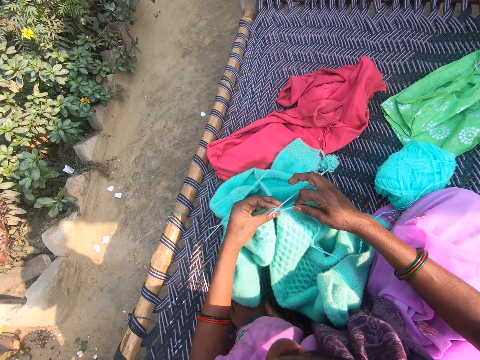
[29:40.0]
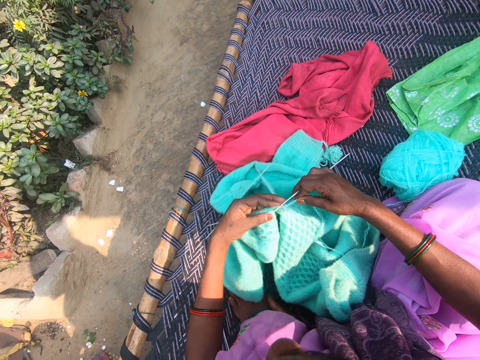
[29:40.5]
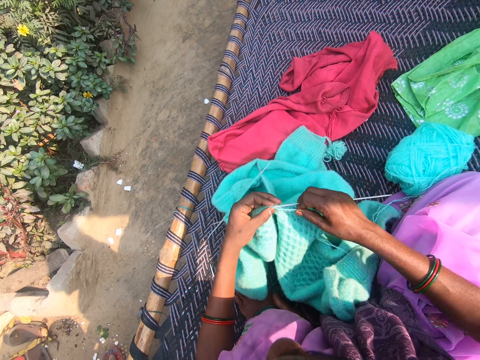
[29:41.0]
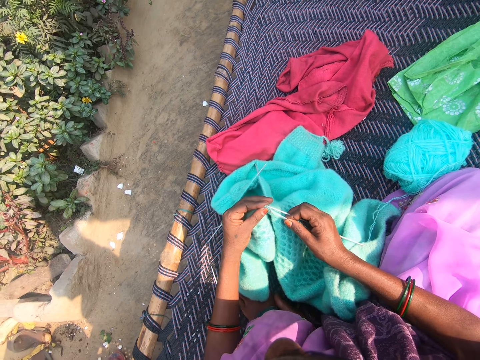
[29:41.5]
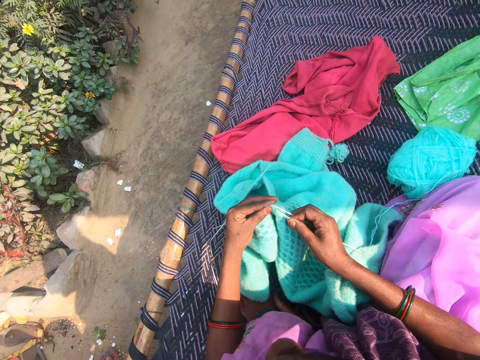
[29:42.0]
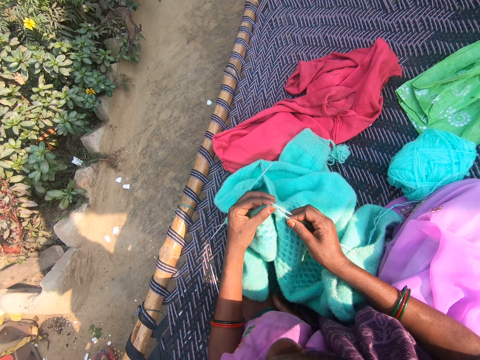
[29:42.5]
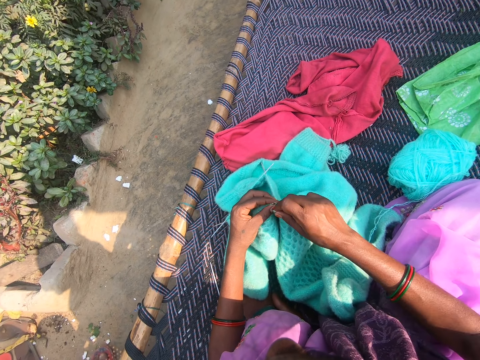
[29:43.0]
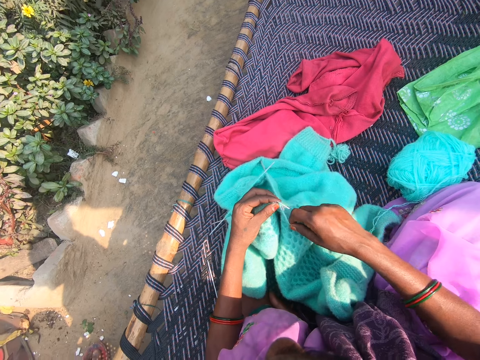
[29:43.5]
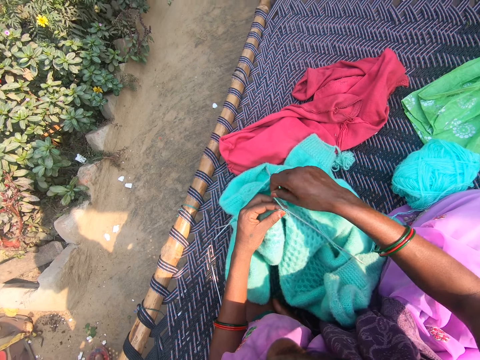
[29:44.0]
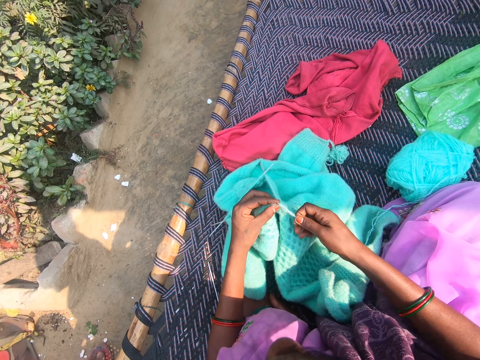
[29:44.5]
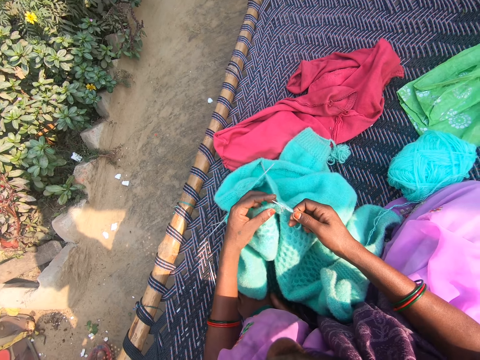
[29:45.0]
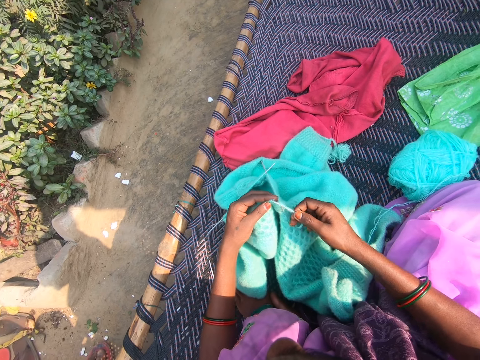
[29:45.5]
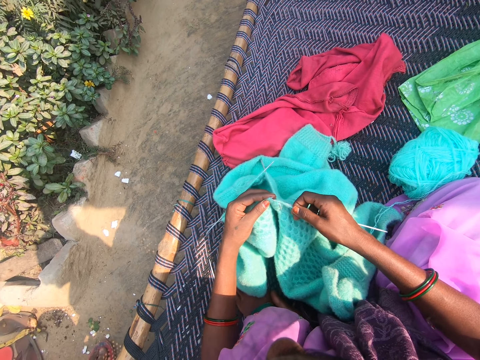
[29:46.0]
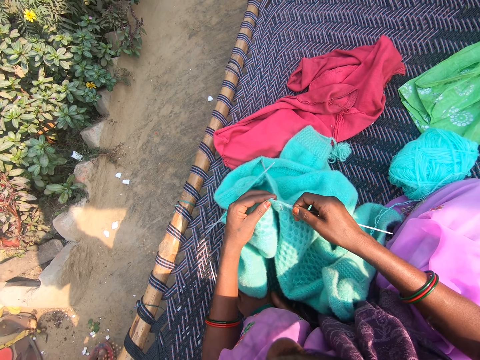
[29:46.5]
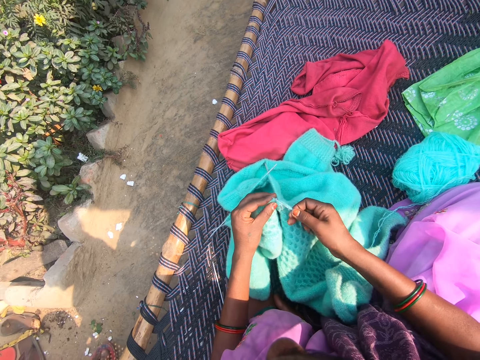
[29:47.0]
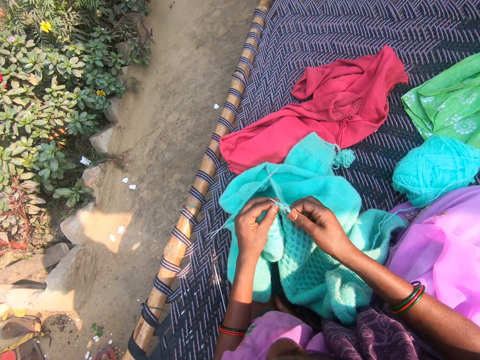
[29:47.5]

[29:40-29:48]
The camera wearer talks to a child.

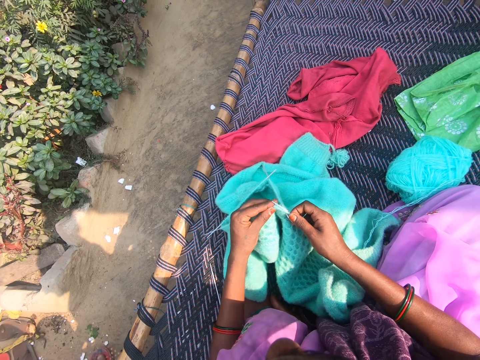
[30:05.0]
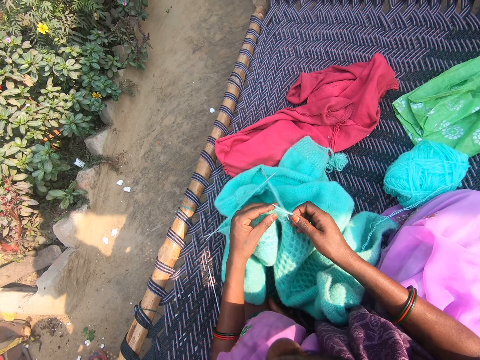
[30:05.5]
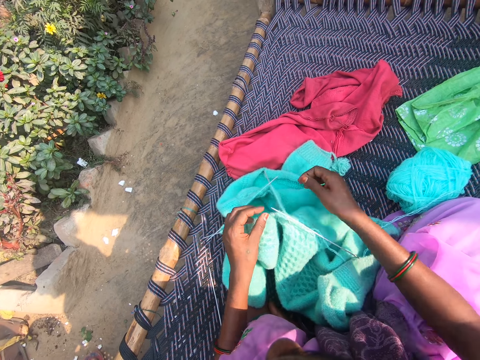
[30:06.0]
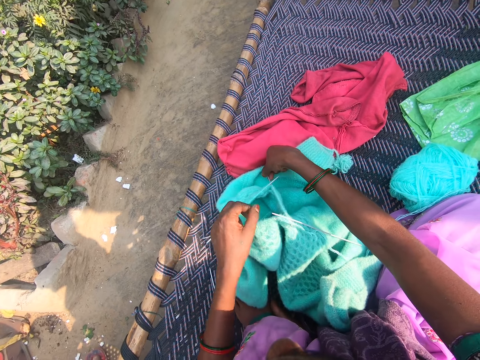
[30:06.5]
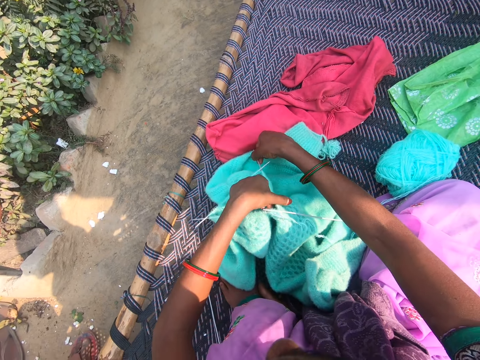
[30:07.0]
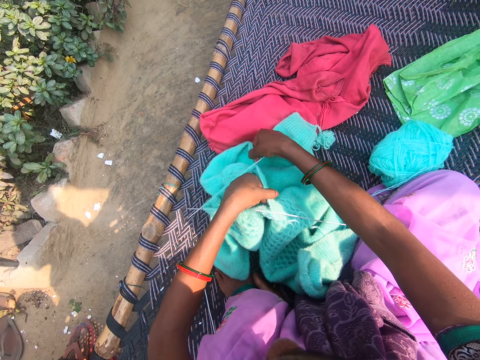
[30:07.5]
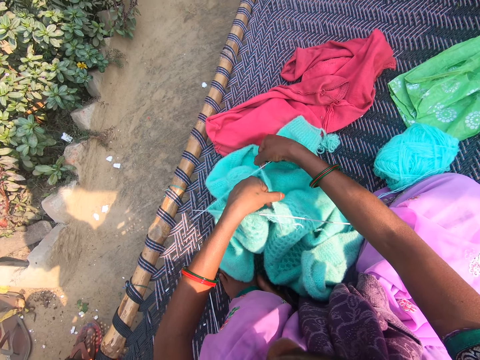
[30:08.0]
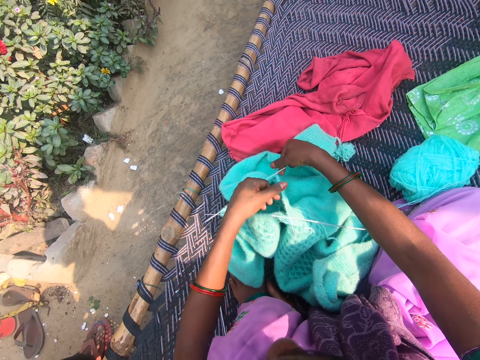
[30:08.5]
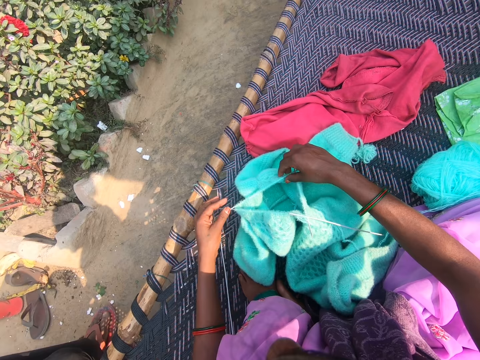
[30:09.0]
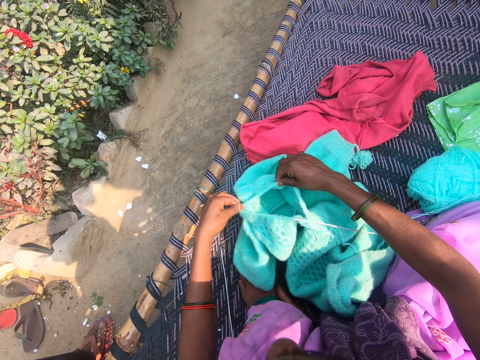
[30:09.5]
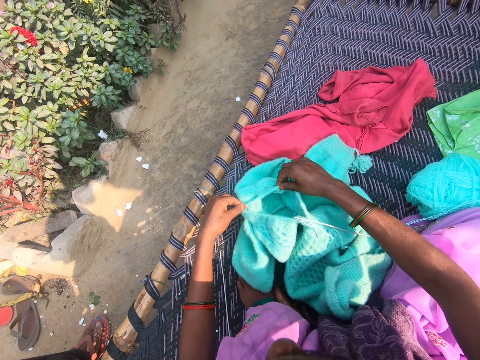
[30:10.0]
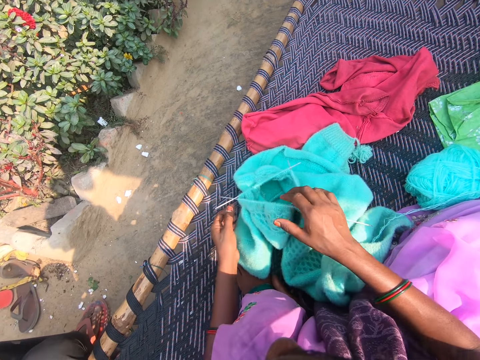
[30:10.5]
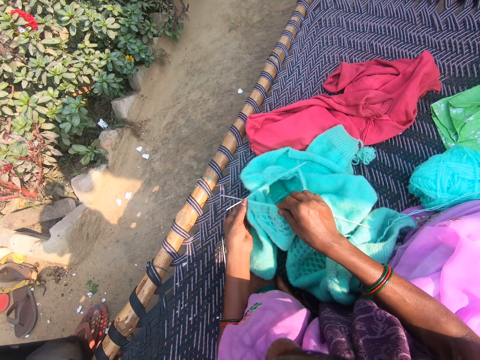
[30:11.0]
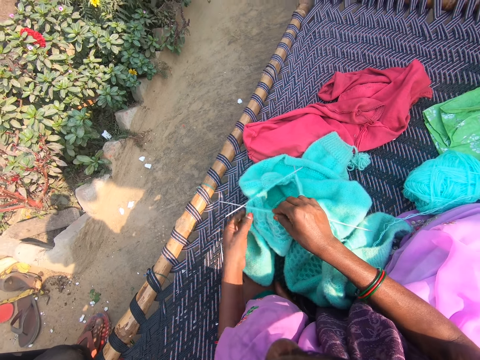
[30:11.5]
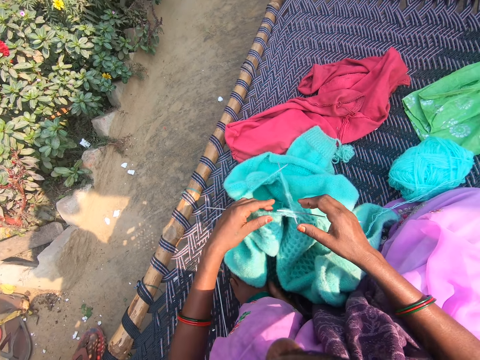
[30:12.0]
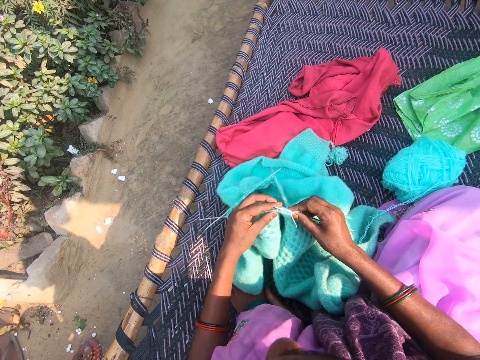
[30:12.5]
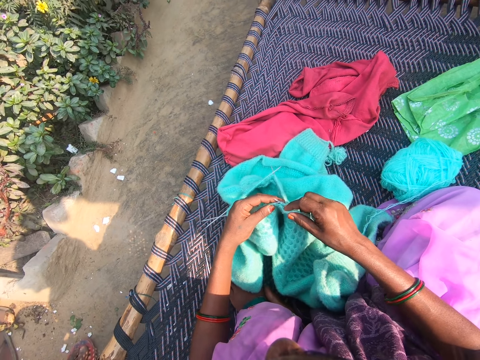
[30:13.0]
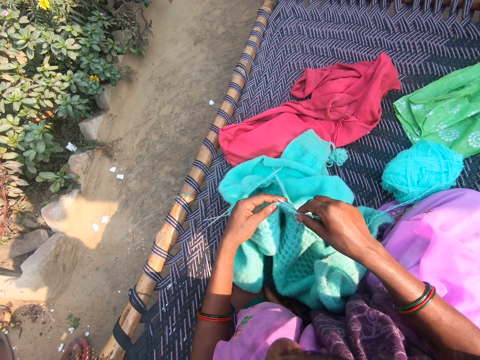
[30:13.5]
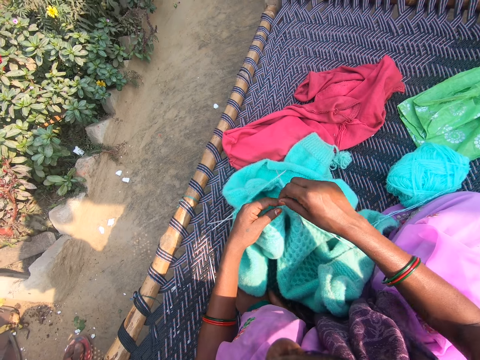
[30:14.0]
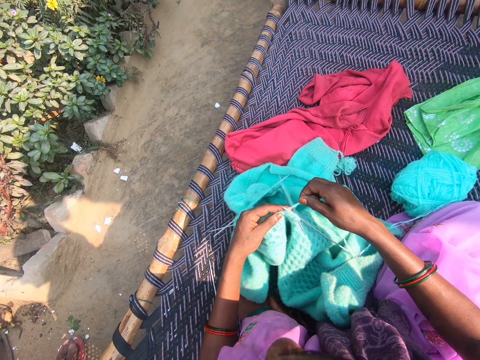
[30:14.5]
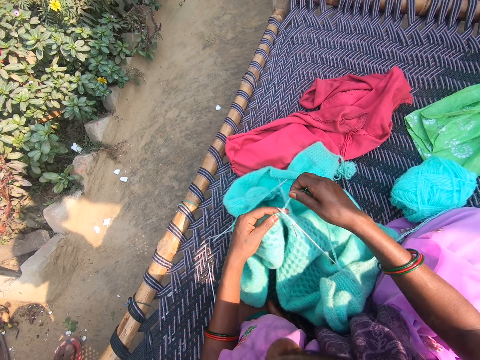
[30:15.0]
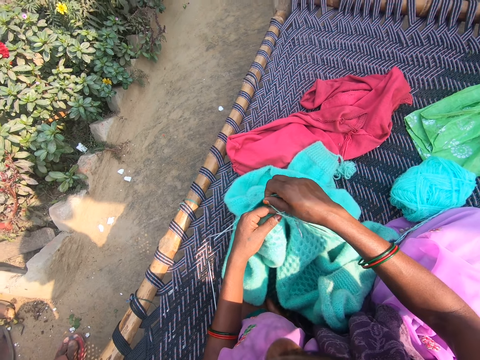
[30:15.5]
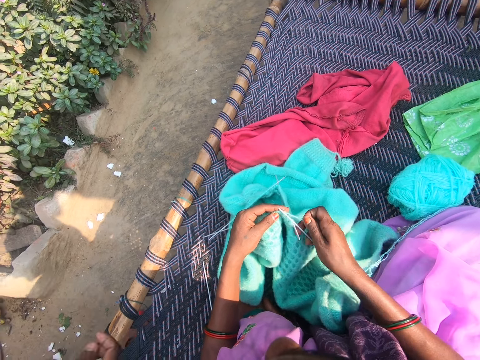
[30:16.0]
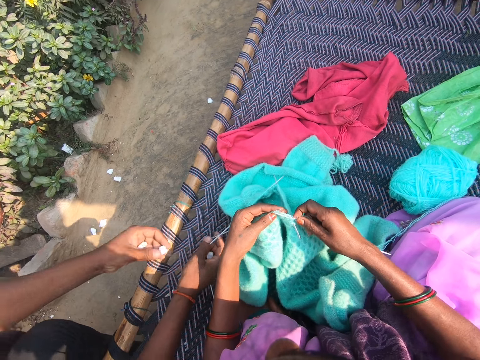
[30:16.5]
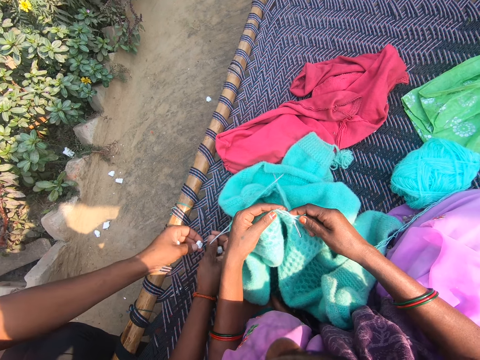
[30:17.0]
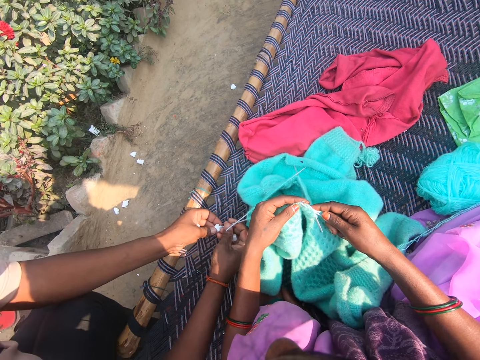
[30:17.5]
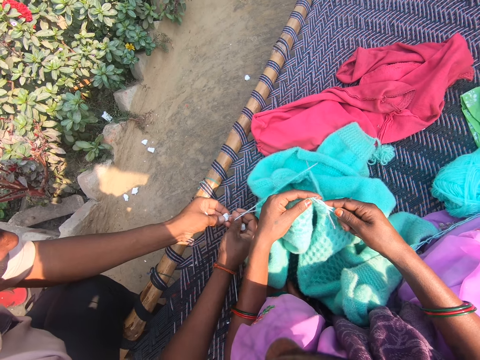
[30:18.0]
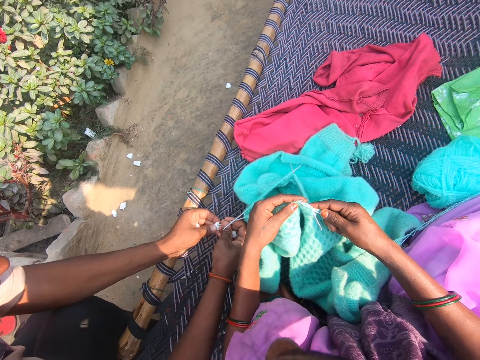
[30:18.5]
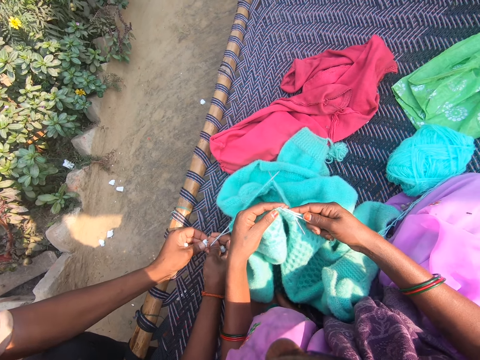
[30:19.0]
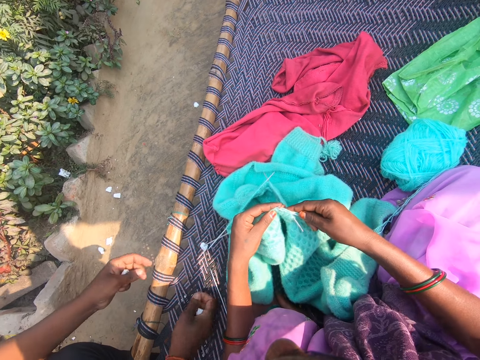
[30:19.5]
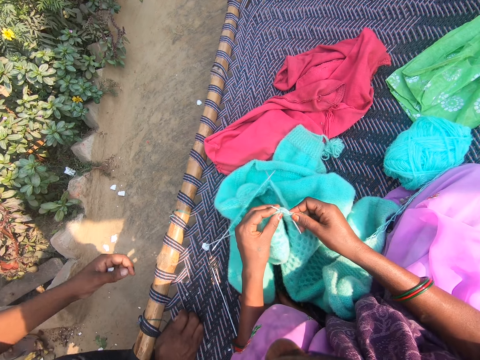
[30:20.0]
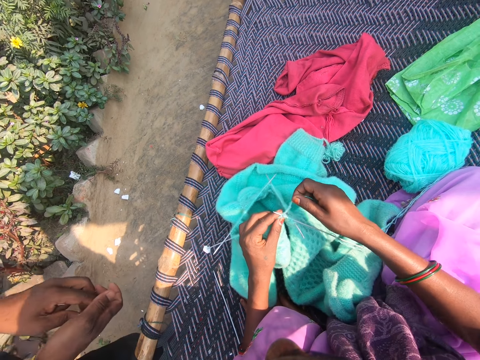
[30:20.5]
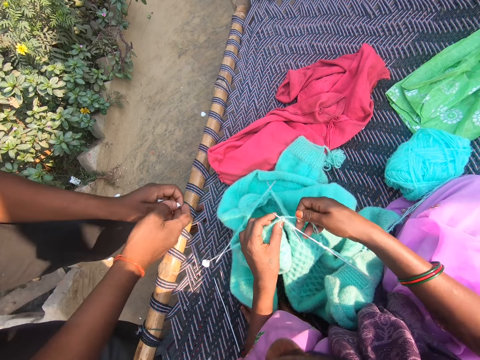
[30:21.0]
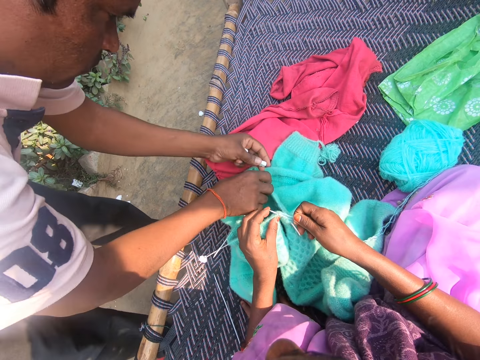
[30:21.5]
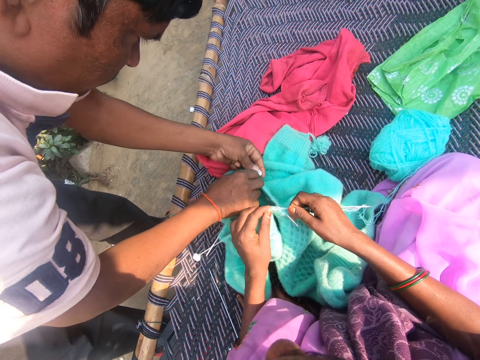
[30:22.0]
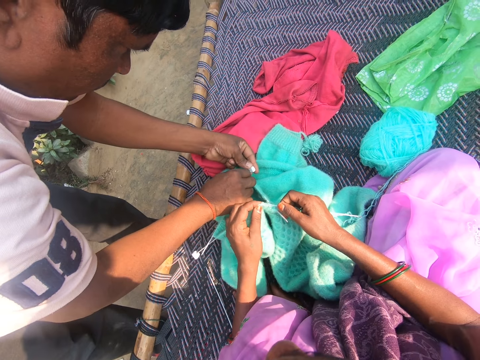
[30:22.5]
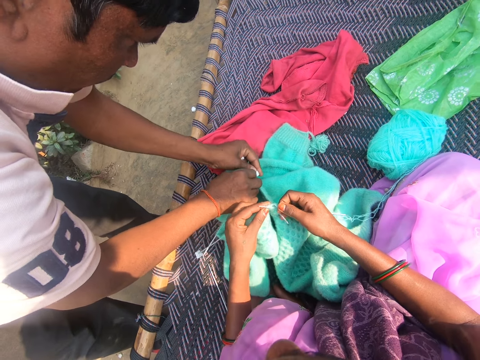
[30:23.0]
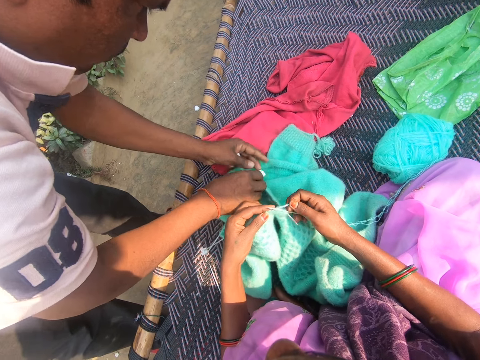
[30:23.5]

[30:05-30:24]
The camera wearer pushes the fabric in the needle. She brings the yarn fabric slightly close to herself with both hands. She arranges the yarn on the knitting needles. She pushes the fabric in the needle again. She knits the yarn with the knitting needles on the mat. A man puts stoppers at the bottom of the knitting needles. The man fixes a bead on the yarn on the yarn fabric. The man fixes another bead on the yarn on the yarn fabric.
